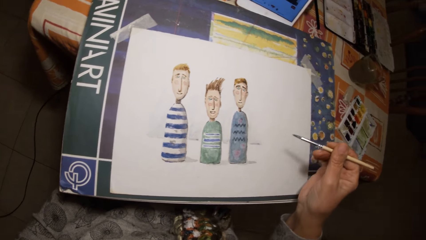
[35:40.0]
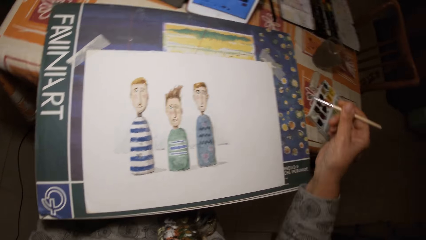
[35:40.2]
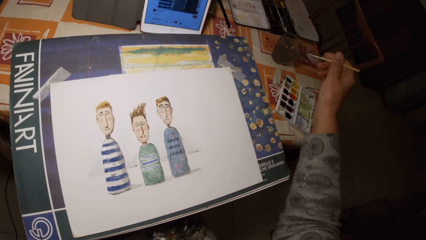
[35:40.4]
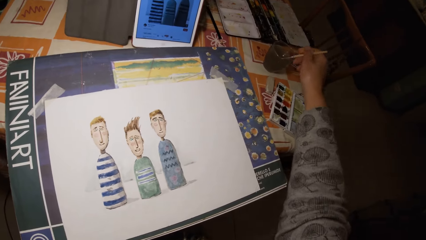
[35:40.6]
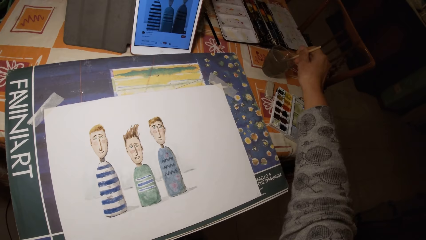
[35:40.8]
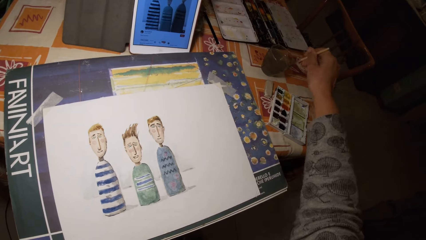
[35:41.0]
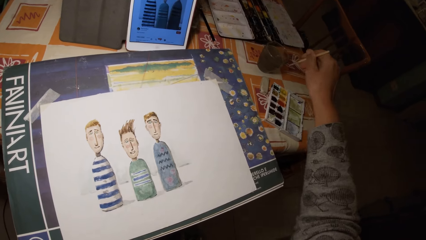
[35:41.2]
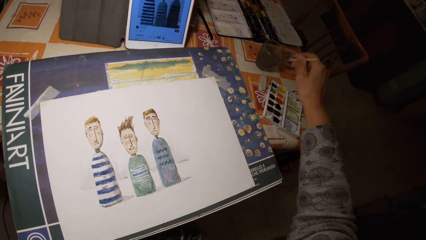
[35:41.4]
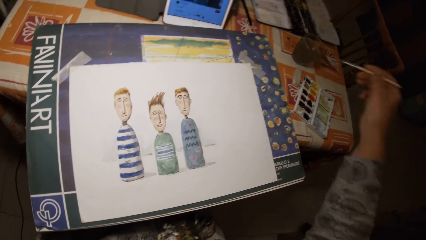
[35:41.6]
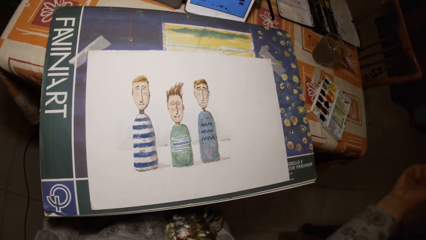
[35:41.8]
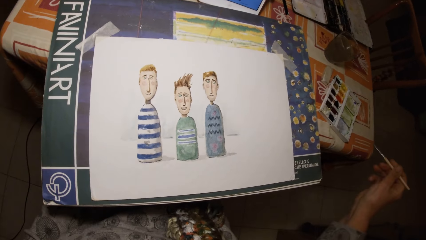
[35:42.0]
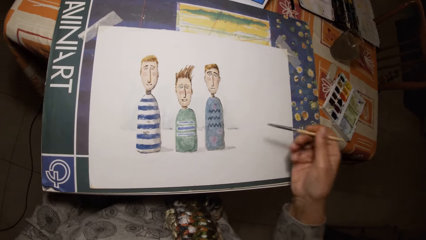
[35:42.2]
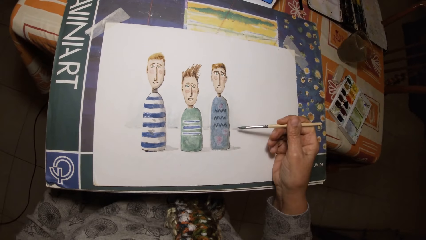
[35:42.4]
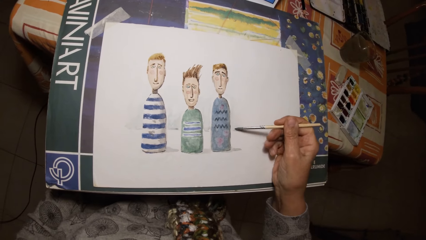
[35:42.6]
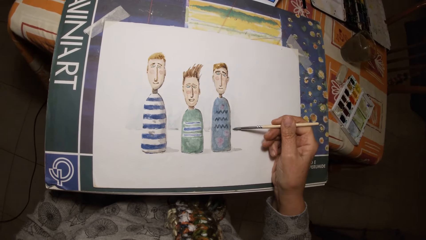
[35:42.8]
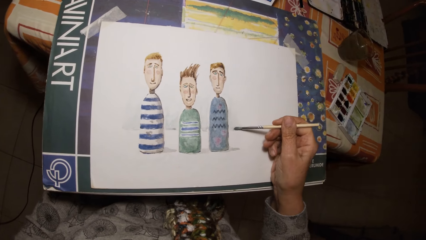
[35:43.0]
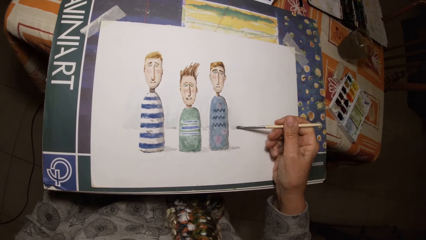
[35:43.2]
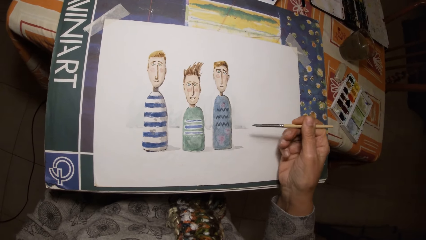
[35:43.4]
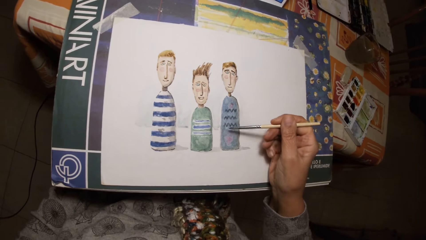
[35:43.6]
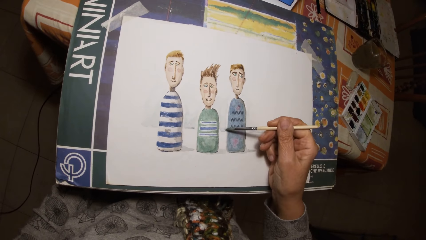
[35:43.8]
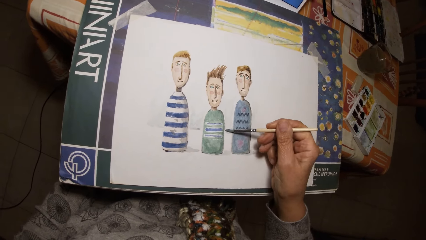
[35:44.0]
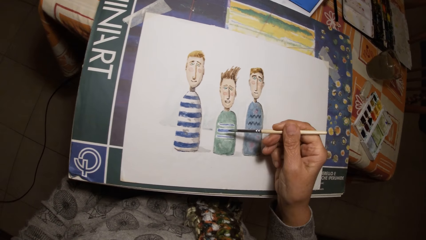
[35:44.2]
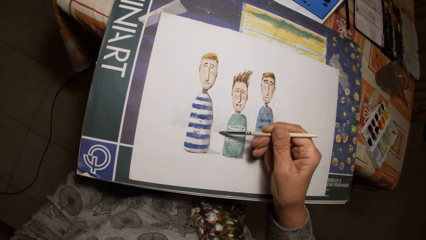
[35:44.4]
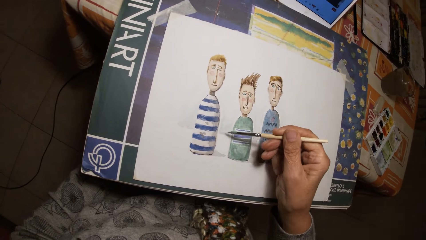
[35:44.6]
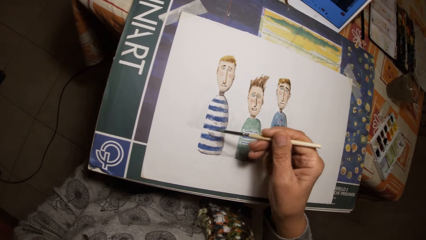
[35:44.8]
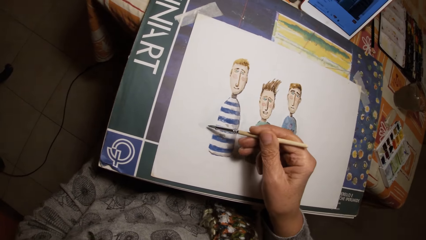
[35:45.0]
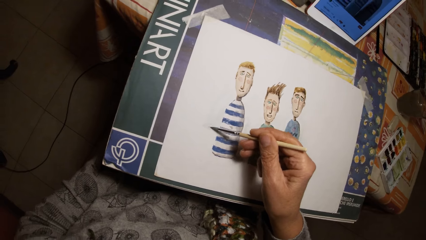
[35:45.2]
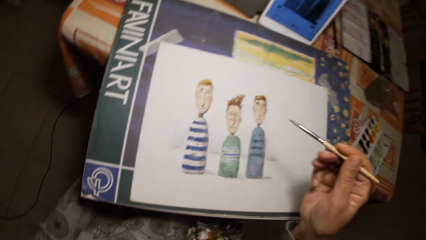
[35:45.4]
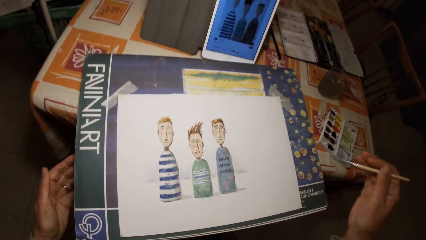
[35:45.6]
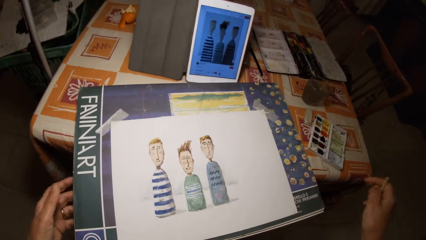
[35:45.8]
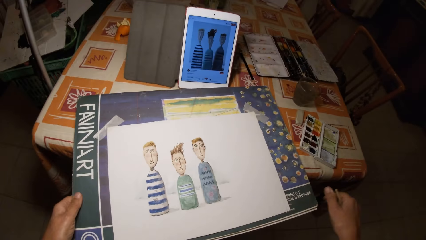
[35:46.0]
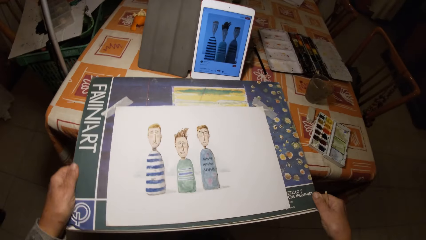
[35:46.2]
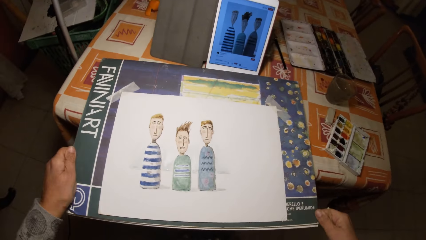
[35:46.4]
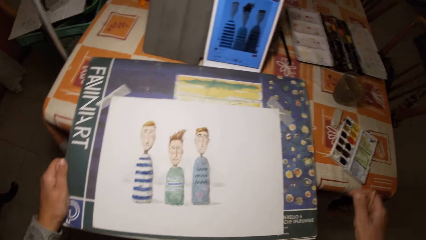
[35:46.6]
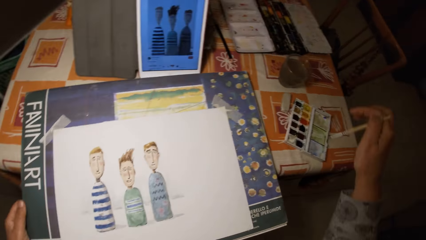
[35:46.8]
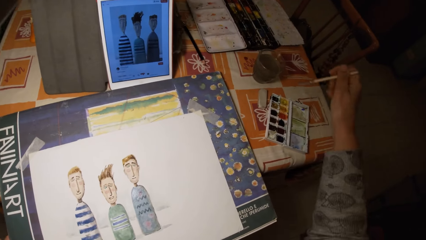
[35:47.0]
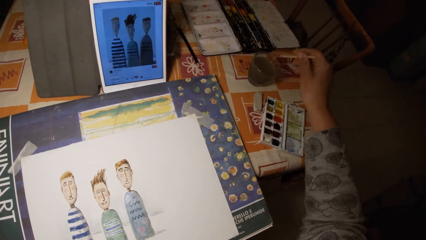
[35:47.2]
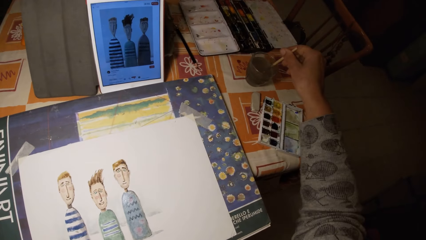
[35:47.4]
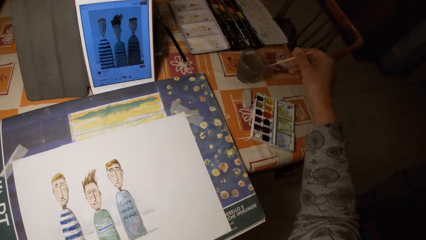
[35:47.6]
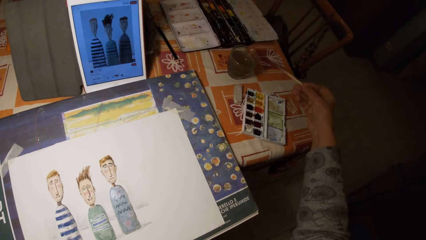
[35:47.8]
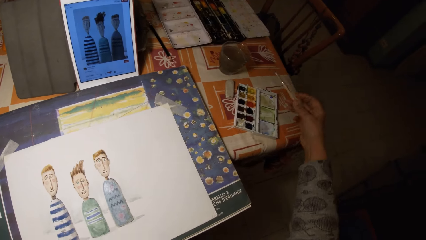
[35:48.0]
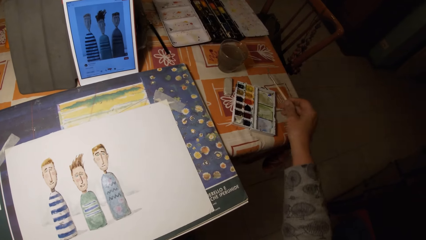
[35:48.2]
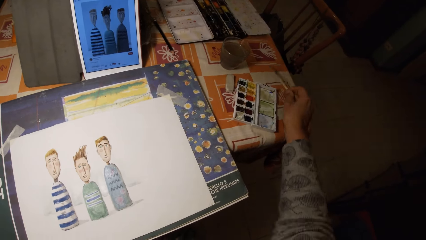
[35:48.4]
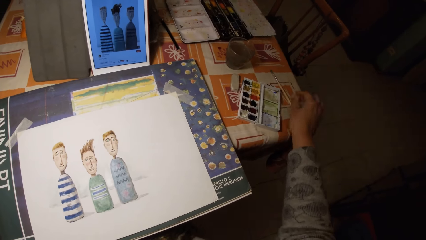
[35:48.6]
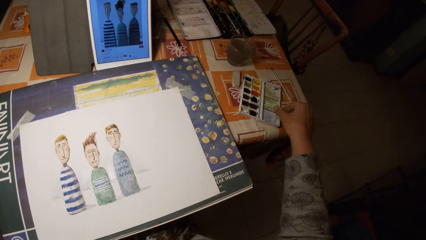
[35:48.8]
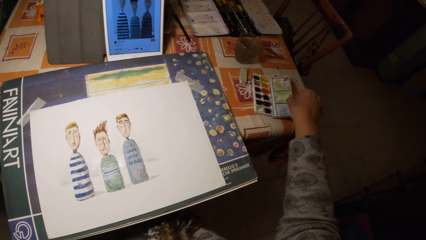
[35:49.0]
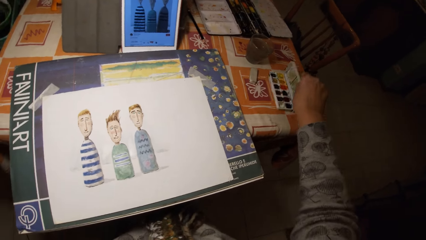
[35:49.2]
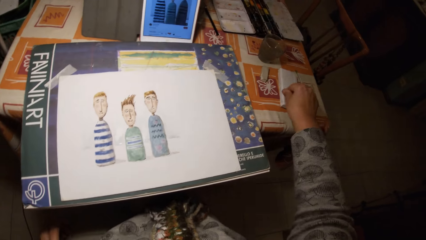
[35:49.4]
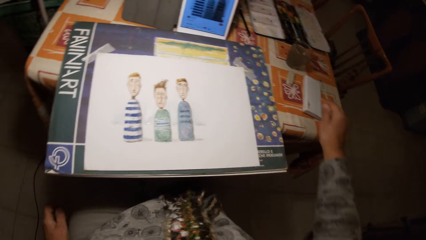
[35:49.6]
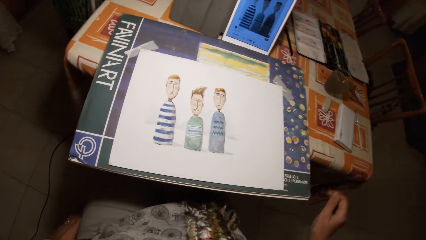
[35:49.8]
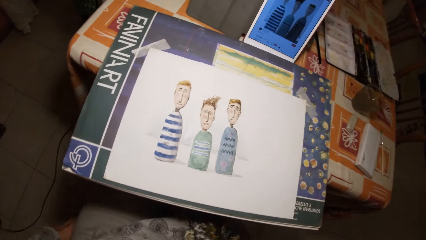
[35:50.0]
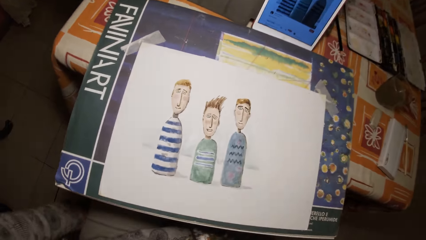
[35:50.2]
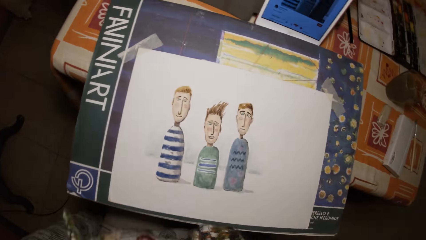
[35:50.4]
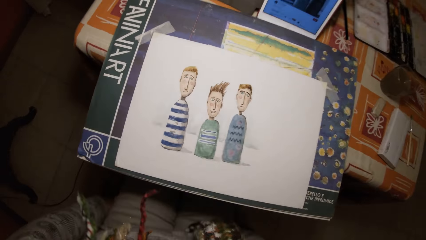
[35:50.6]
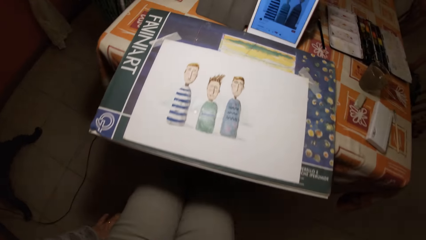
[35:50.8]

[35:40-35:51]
The camera wearer dips the paint brush in his right hand in the cup of water on the table. He shakes the paint brush in his right hand. He draws on the paper with the paint brush in his right hand. He adjusts the drawing board with his hand. He dips the paint brush in his right hand in the cup of water on the table. He drops the paint brush in his right hand on the table. He closes the paint palette on the table.
